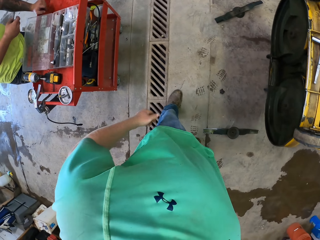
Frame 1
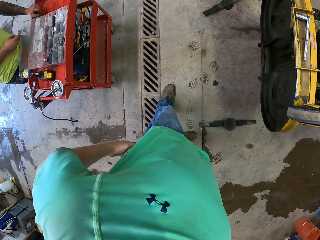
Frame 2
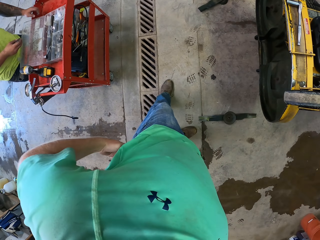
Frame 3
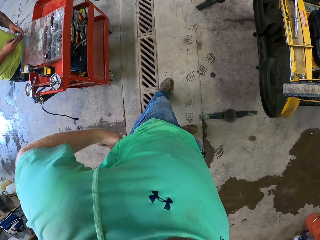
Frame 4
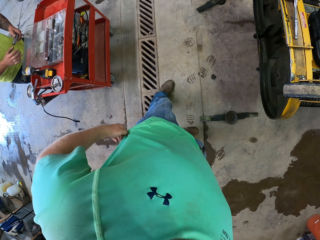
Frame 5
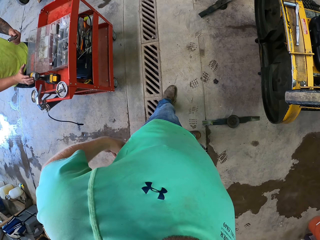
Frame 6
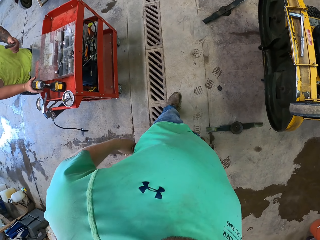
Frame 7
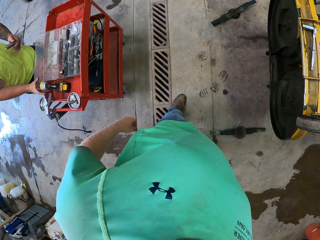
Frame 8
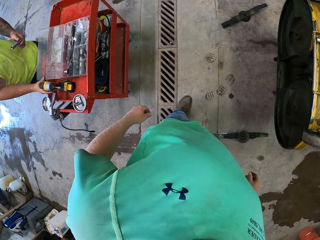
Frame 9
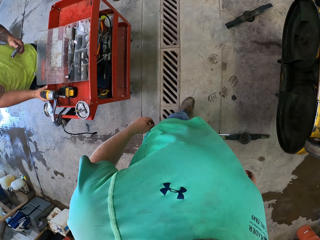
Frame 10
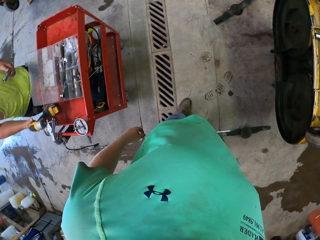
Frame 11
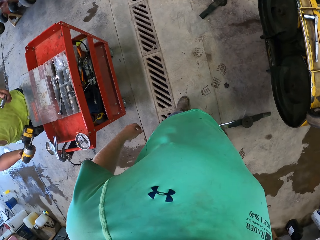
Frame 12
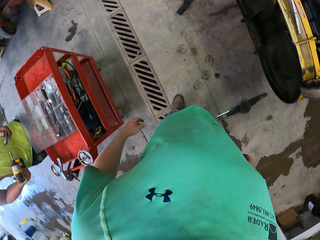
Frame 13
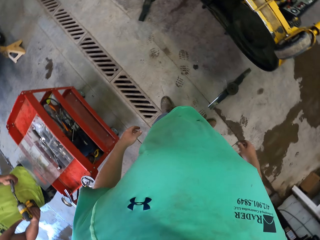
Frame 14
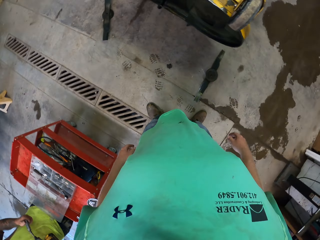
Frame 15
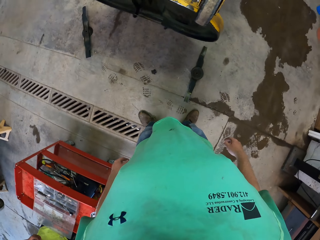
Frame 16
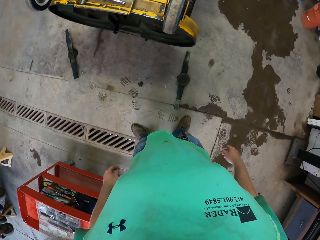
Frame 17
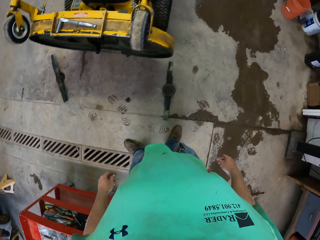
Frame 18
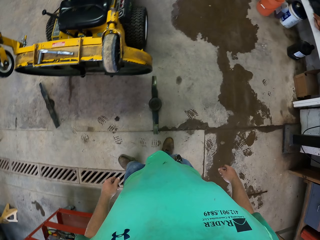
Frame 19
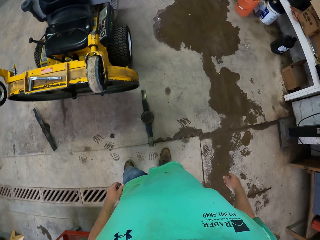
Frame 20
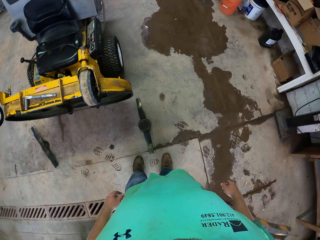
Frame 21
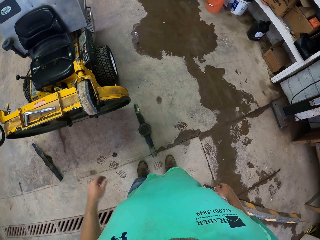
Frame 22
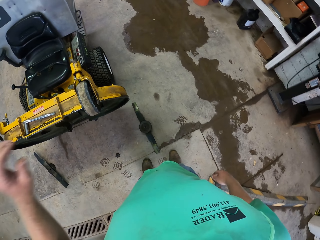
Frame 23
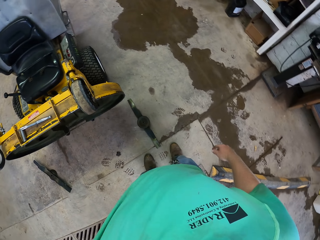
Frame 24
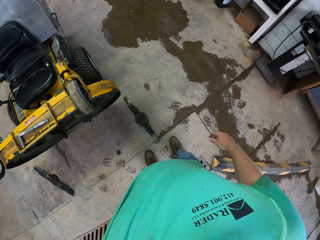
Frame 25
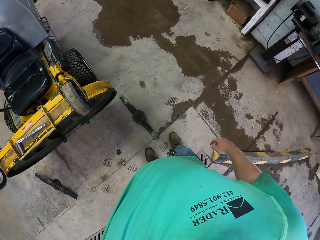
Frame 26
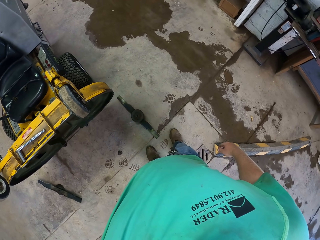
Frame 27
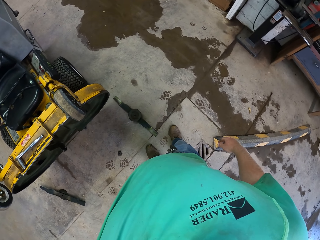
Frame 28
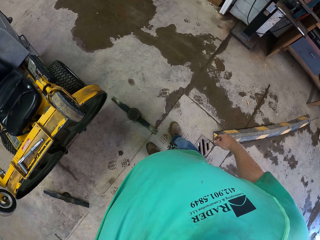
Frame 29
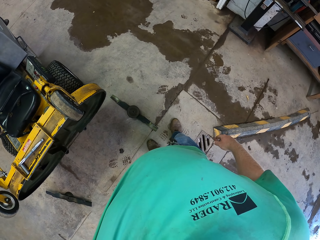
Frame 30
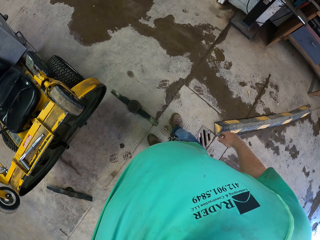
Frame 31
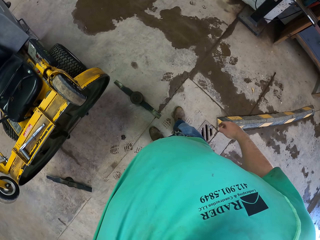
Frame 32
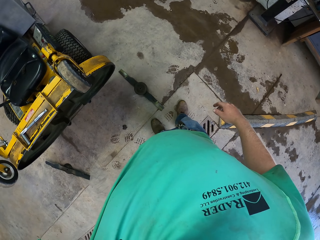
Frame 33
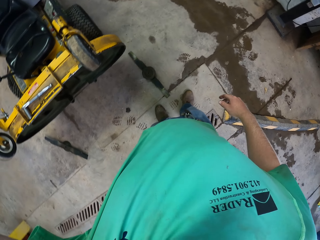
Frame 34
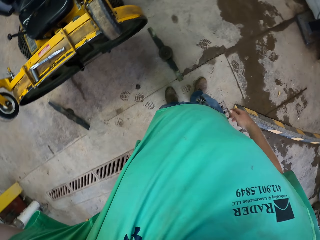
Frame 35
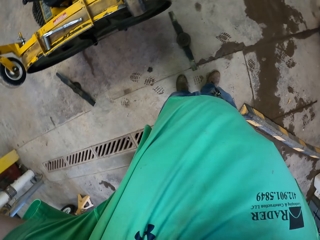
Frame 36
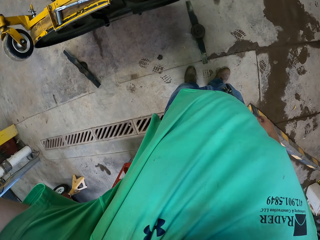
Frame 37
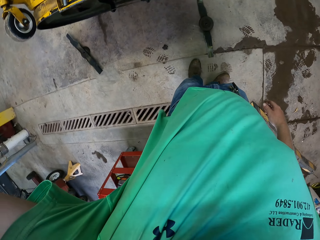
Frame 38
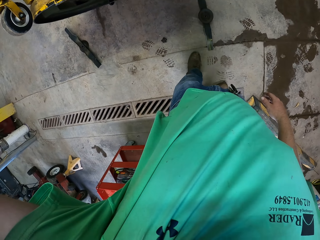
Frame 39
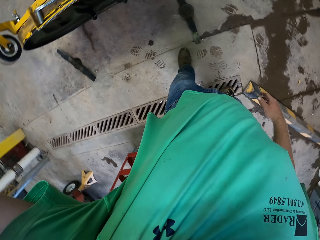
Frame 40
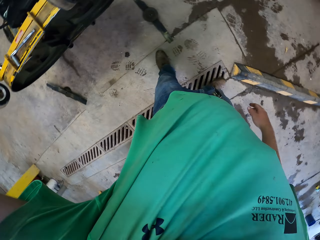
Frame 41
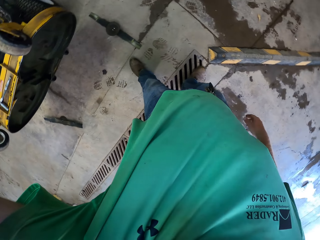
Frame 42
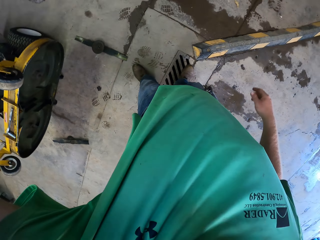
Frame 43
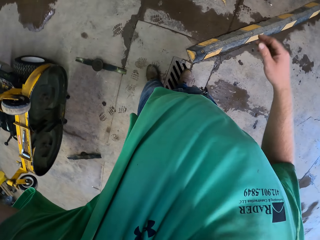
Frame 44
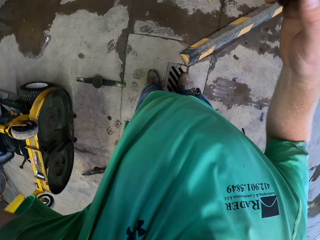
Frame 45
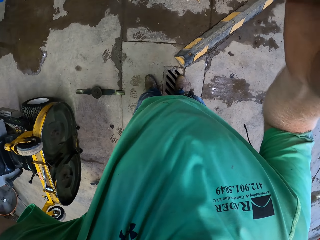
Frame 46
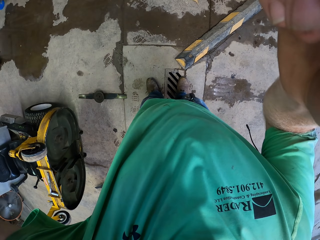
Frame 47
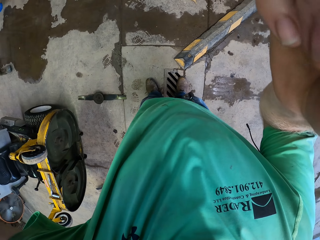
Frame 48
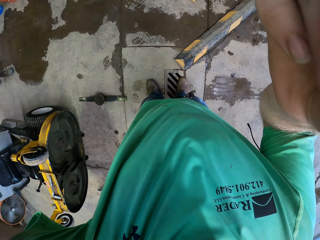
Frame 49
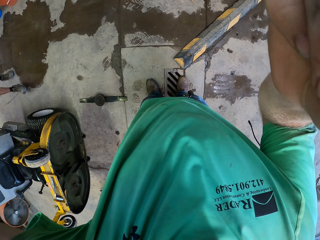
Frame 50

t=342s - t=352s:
The camera wearer looks around. The man passes the socket from his right hand to his left hand. The man picks a drill gun from a table with his right hand. The man places the socket on the drill gun with both hands. The camera wearer adjusts his camera with his left hand. He adjusts his camera with both hands.
